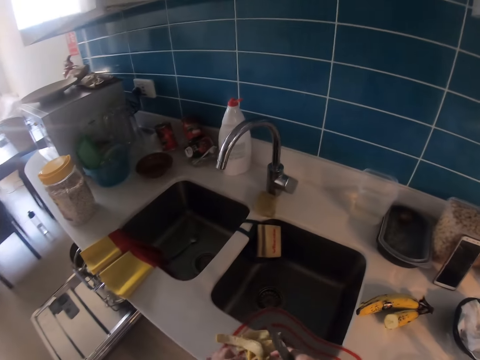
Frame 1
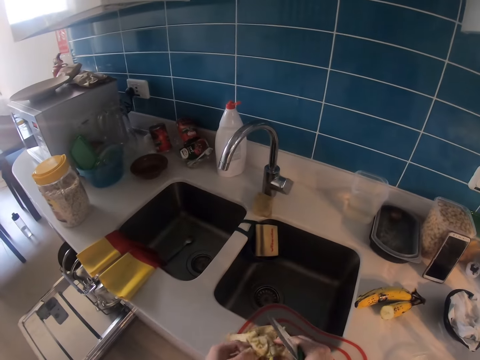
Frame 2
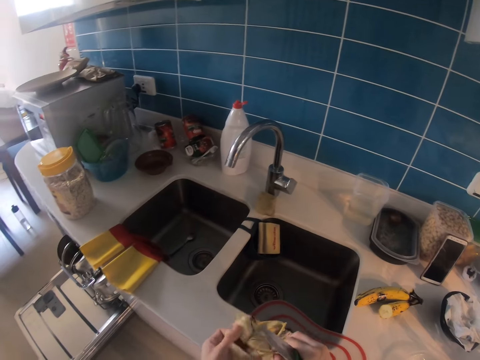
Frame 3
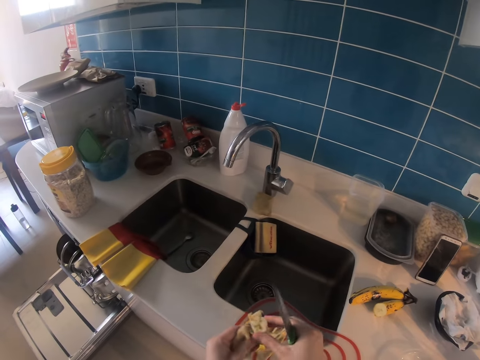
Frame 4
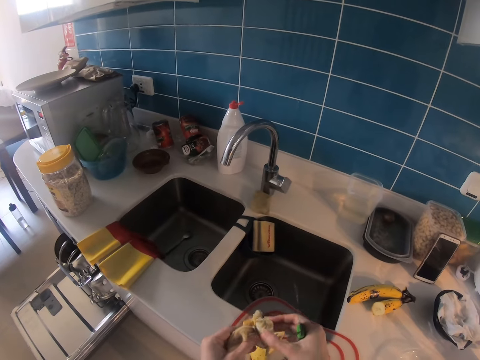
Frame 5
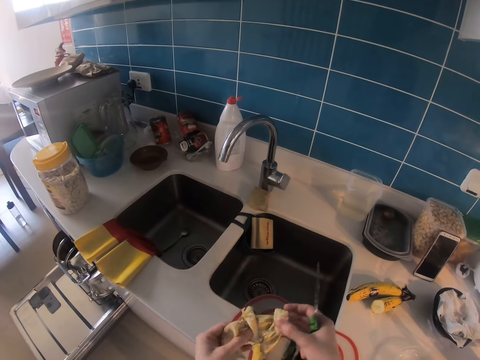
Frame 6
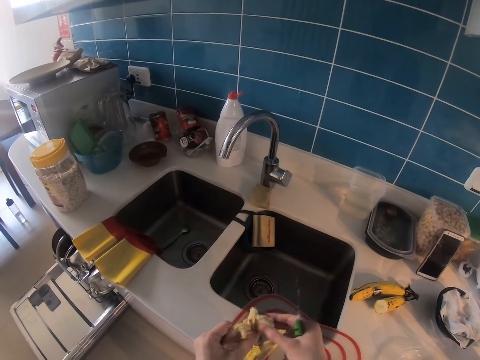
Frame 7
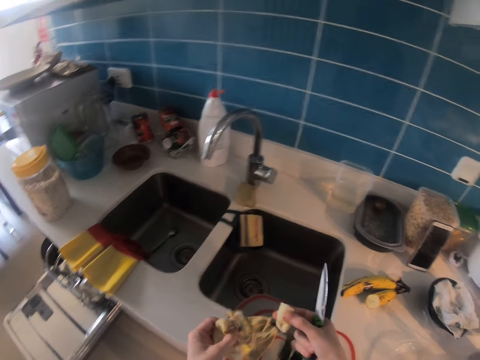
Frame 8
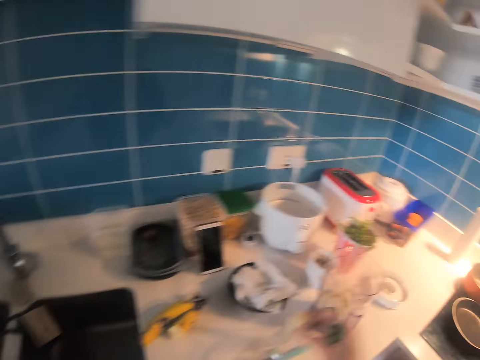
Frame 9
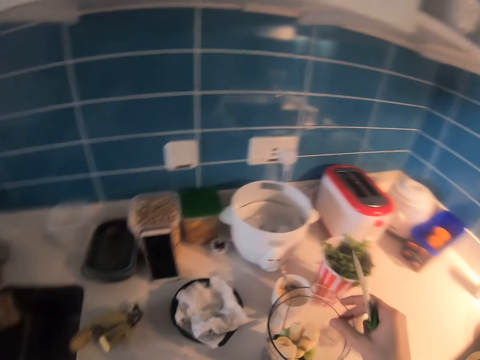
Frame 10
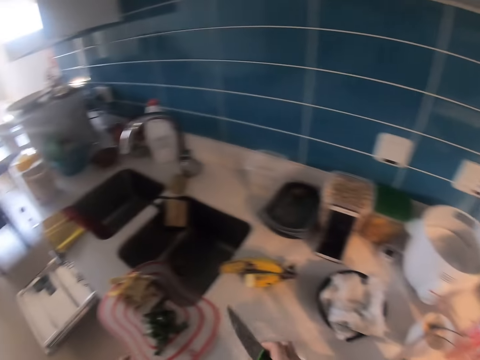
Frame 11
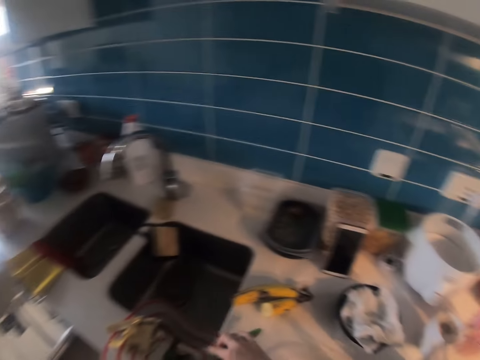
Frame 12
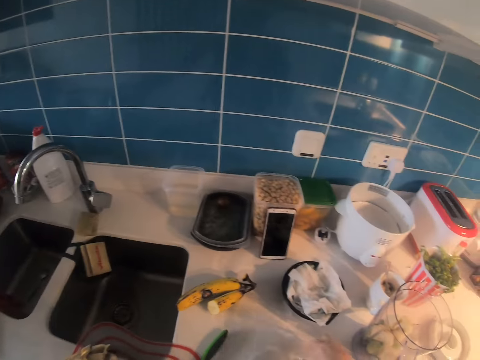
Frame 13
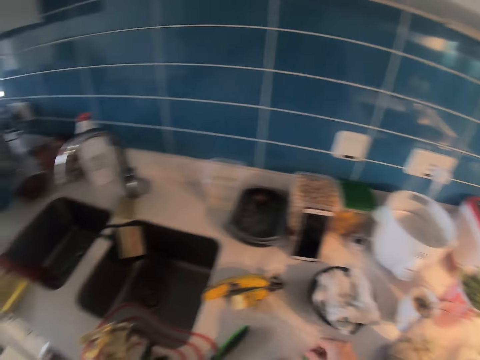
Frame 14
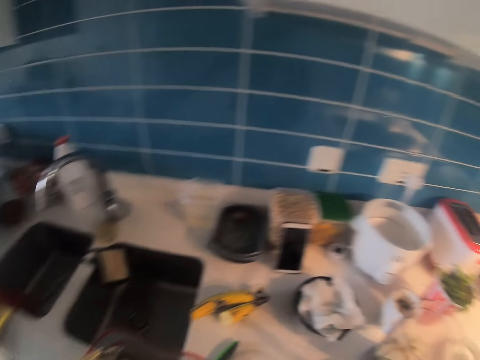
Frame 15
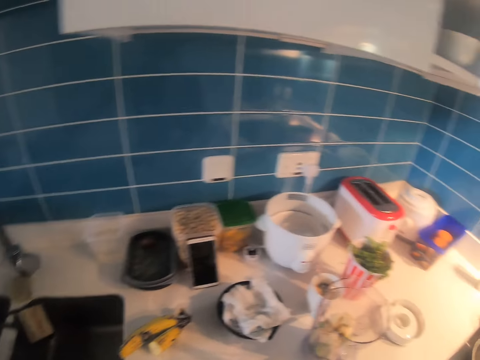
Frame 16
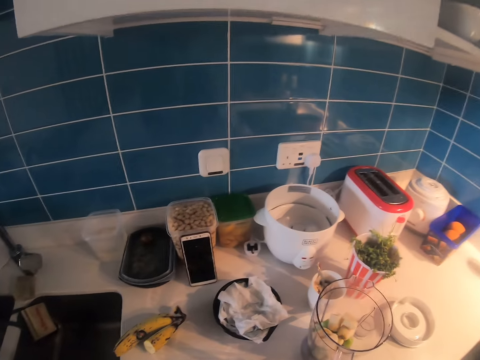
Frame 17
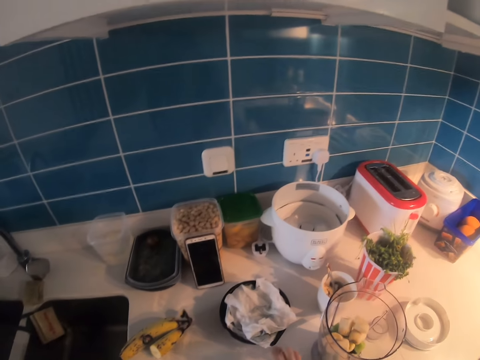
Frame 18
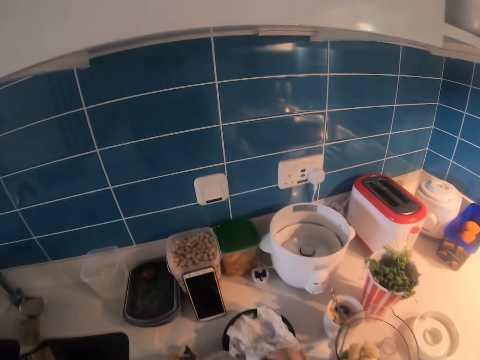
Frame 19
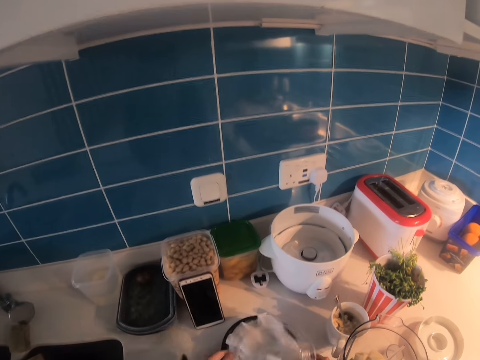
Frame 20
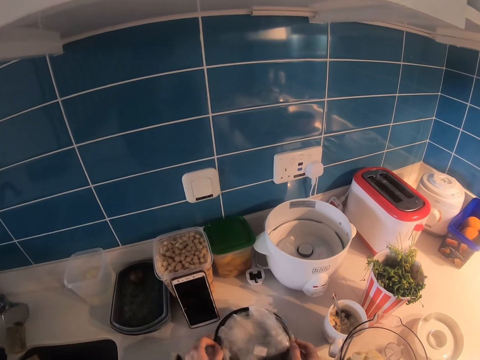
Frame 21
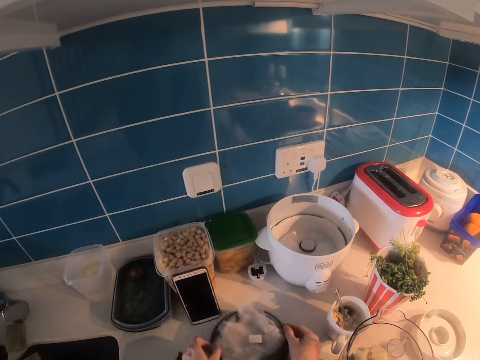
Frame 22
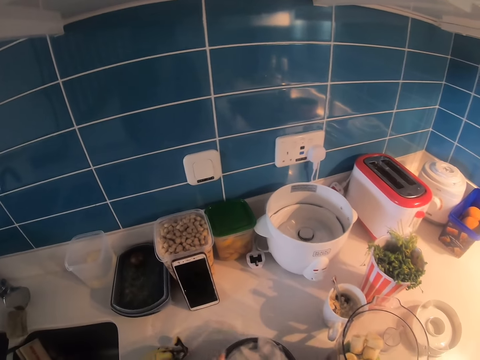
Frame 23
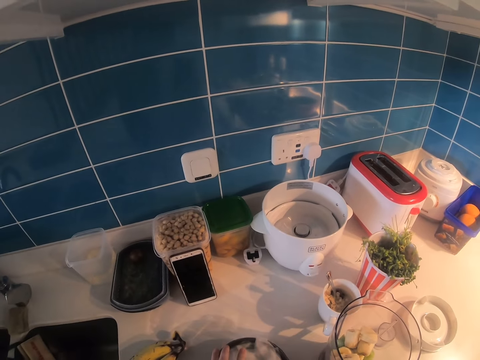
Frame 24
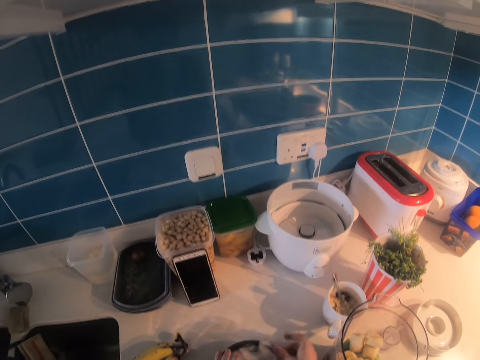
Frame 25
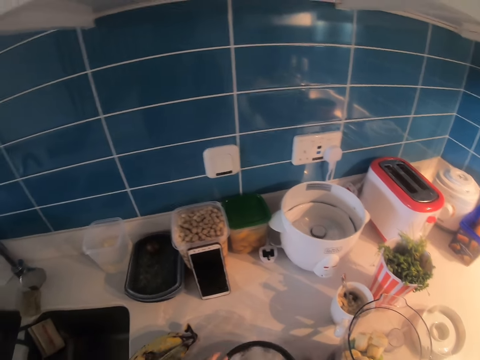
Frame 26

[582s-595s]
The camera wearer picks a remaining banana in a peel. She removes the upper part of the banana with her hands. She places the pieces in a blender. She puts a knife on the chopping board on the countertop. She picks a container lid from the kitchen counter. She lids the container. She picks something on the countertop.

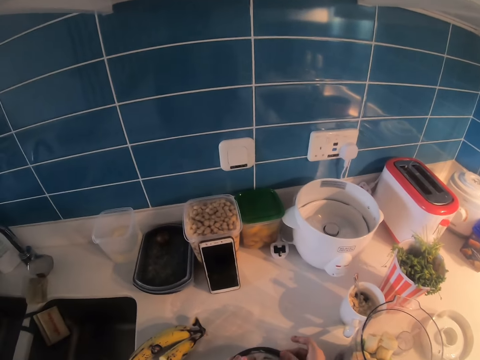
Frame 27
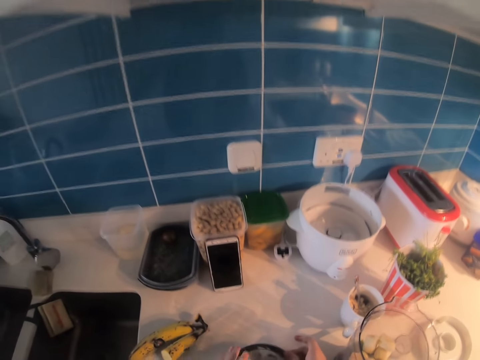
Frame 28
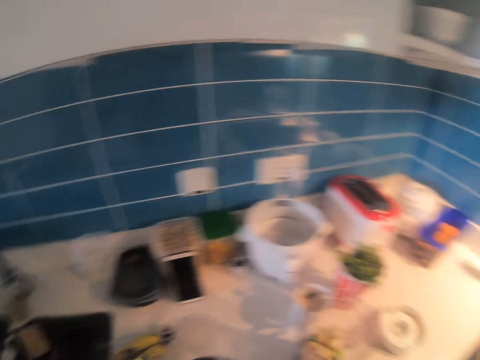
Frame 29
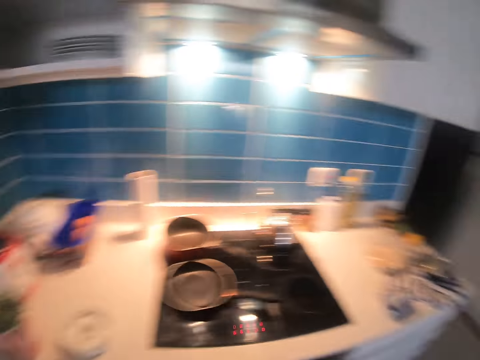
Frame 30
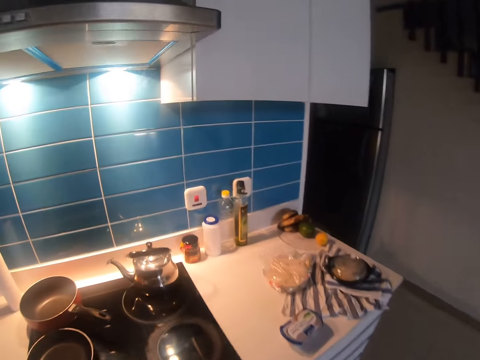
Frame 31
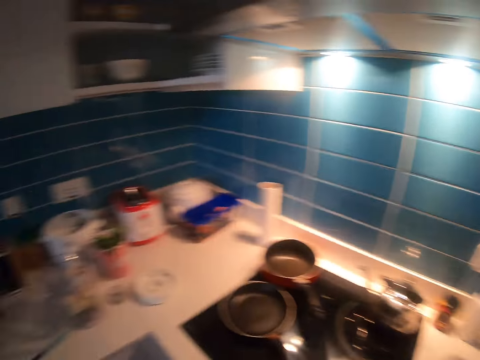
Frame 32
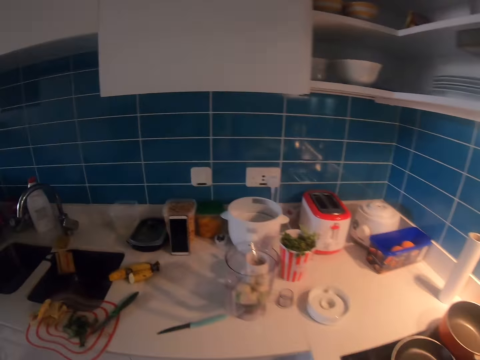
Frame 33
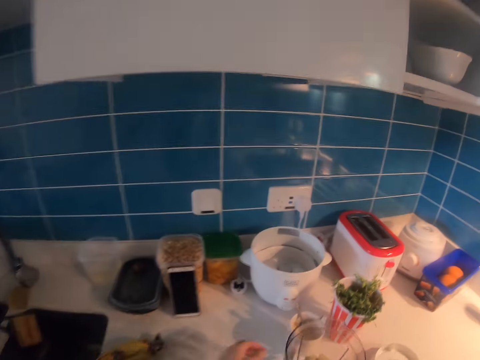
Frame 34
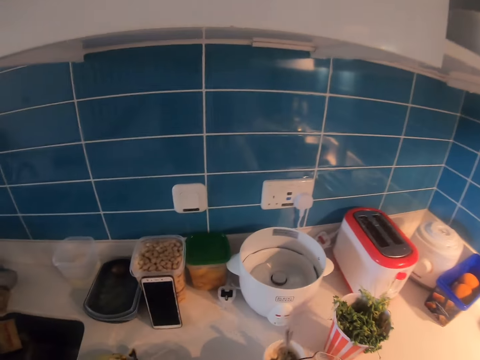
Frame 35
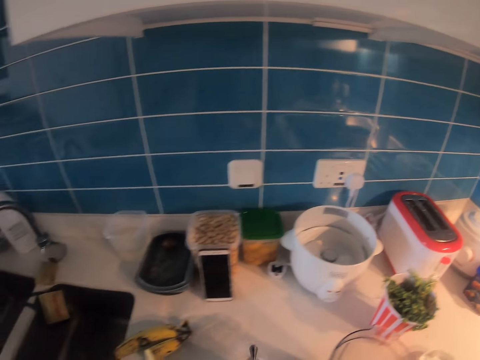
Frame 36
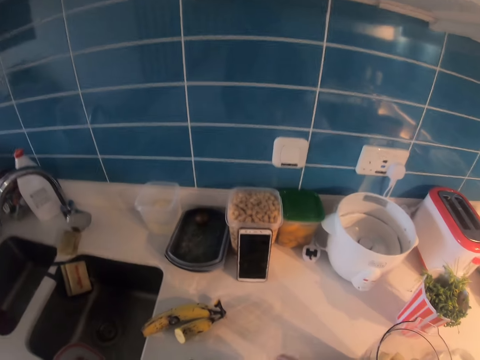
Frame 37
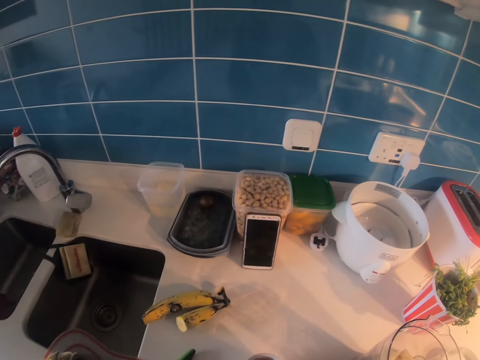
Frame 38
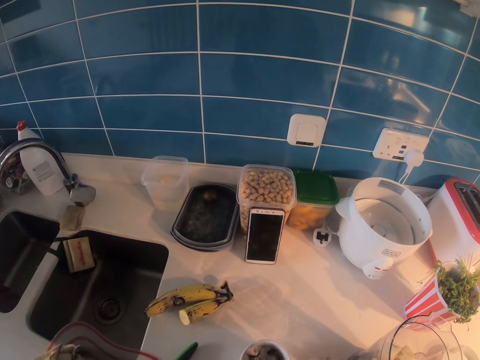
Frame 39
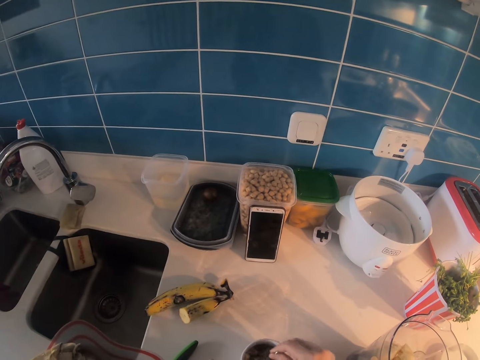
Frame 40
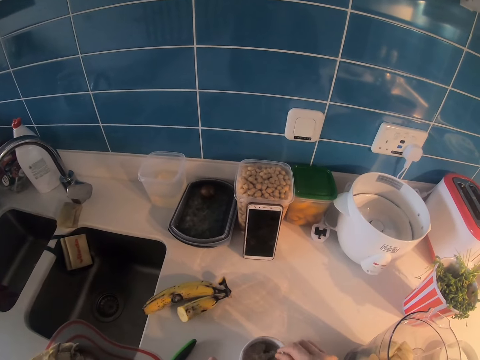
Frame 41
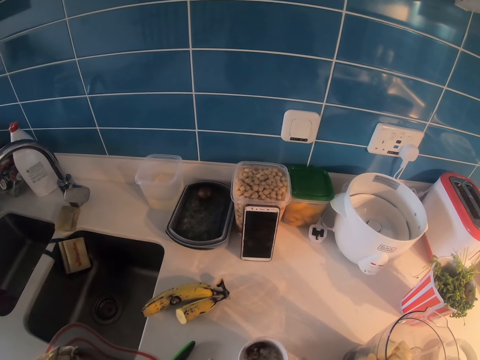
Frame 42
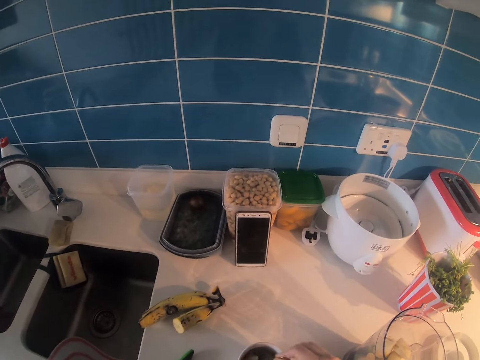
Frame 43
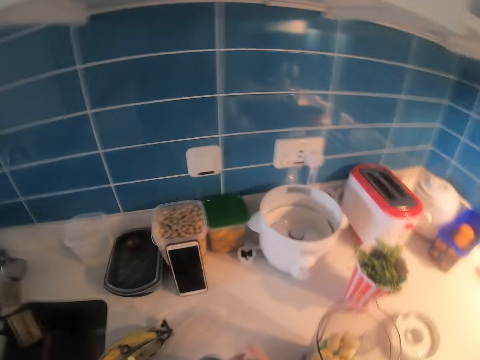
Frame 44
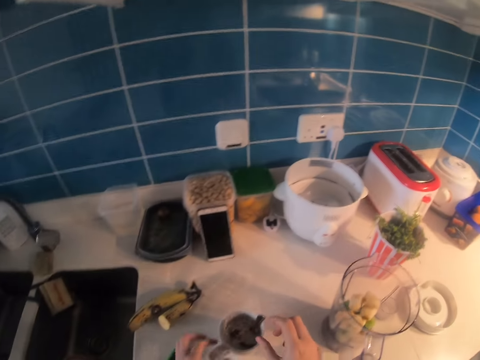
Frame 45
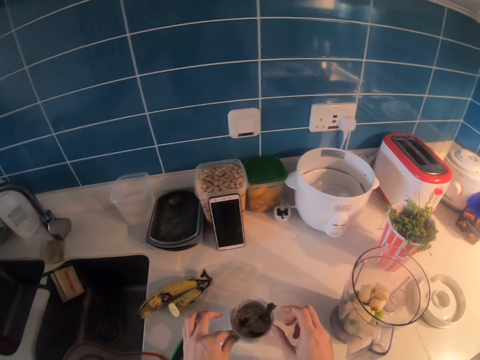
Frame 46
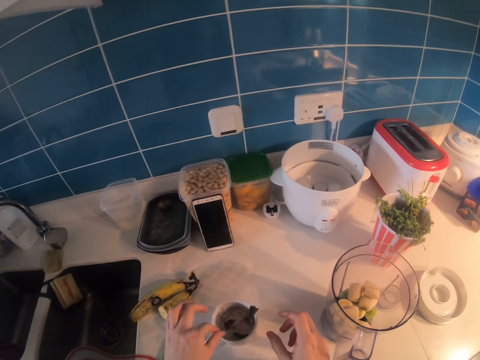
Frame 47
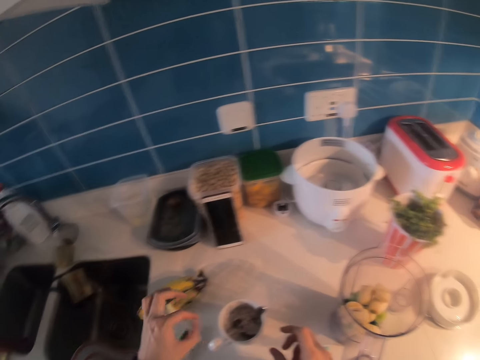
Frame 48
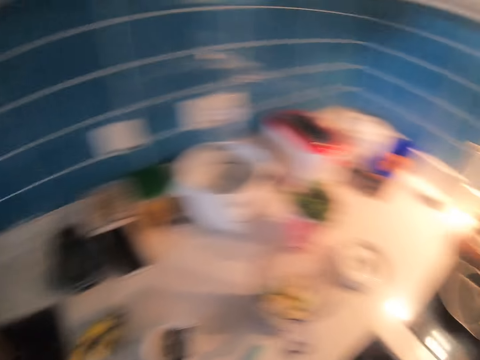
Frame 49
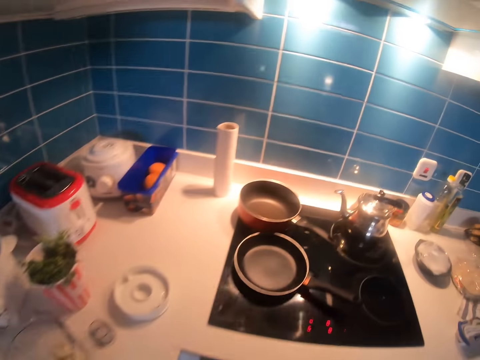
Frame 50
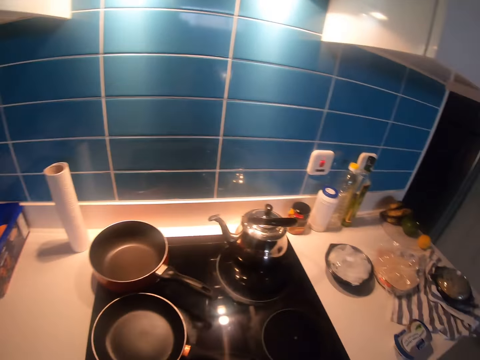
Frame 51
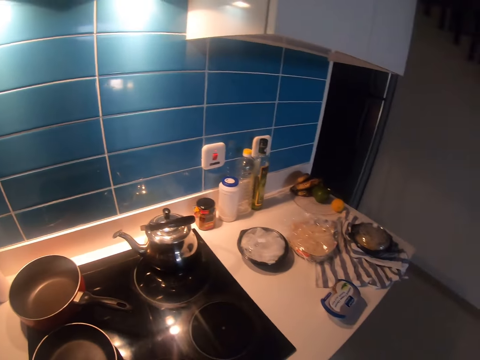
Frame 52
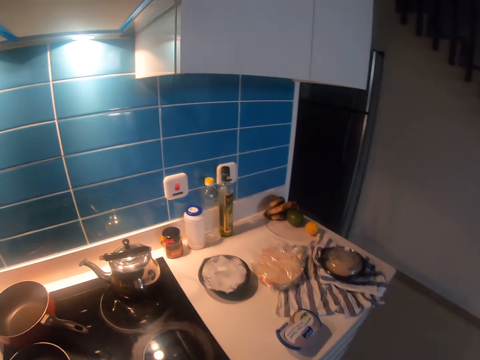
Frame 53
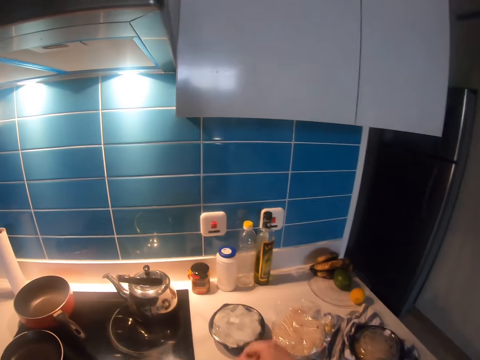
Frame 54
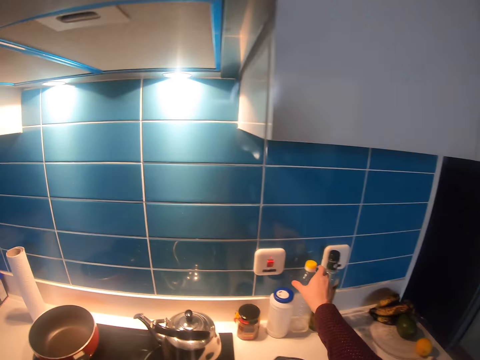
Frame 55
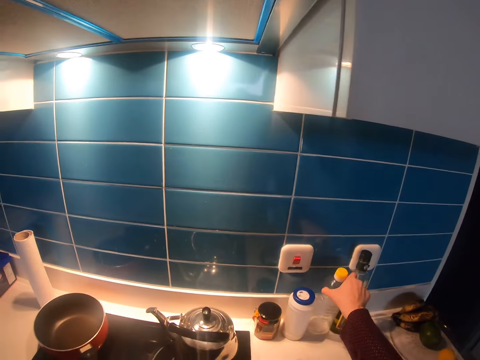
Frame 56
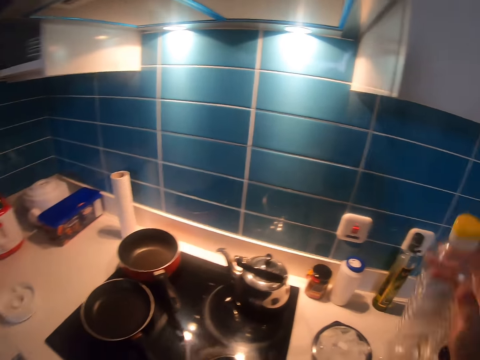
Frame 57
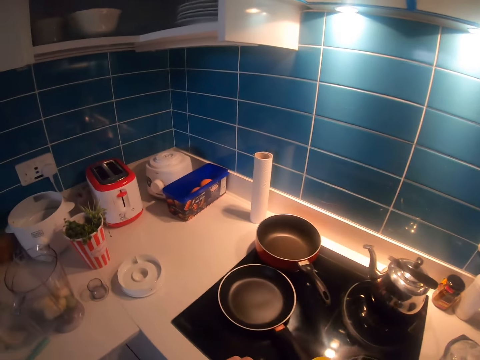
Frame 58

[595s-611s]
The camera wearer places a container to the right side of a kitchen counter. They move back to the left towards a cup with some solid food. They pick the cup on the countertop. They stir the cup with some solid food using a spoon. They put the food pieces back inside the cup. They move to the right towards a cooking oil bottle on the kitchen counter. They pick the cooking oil bottle on the countertop. They place the cooking oil bottle on the electric cooktop.
